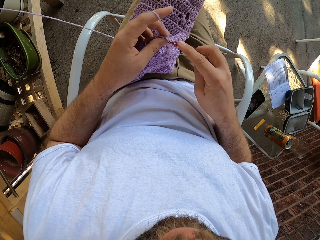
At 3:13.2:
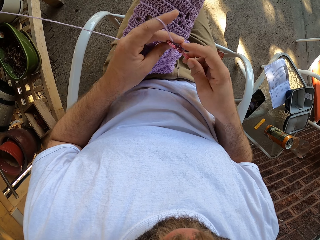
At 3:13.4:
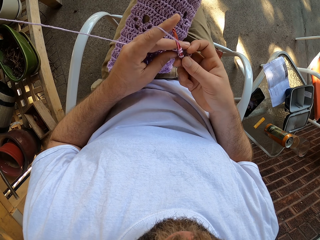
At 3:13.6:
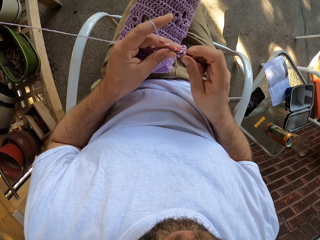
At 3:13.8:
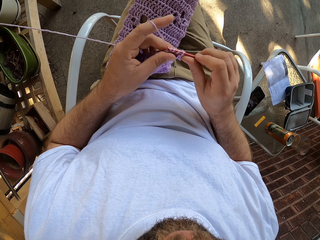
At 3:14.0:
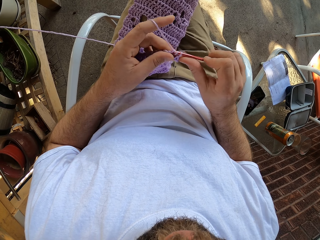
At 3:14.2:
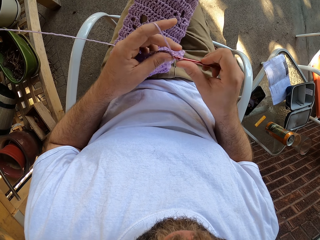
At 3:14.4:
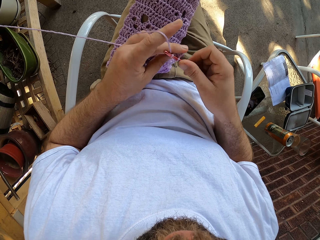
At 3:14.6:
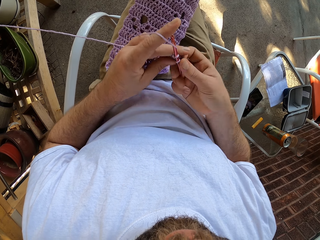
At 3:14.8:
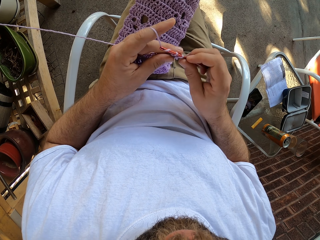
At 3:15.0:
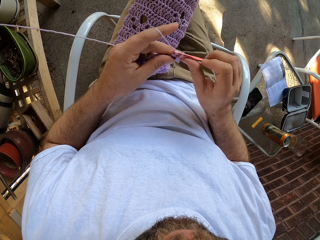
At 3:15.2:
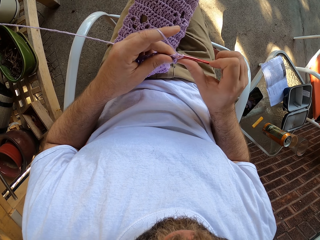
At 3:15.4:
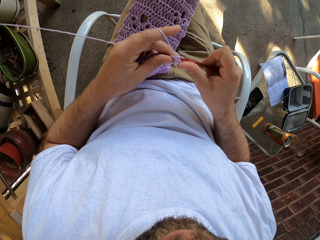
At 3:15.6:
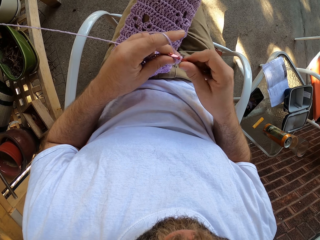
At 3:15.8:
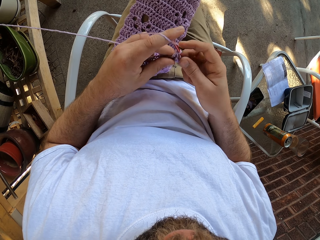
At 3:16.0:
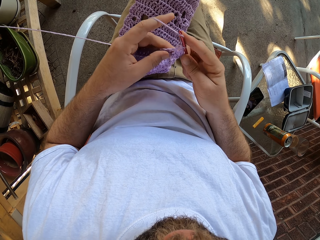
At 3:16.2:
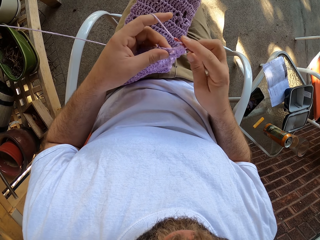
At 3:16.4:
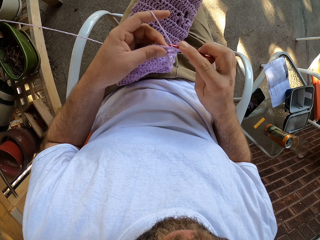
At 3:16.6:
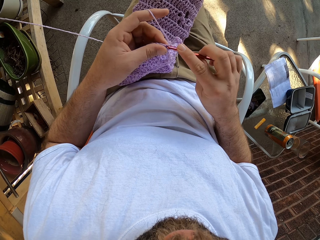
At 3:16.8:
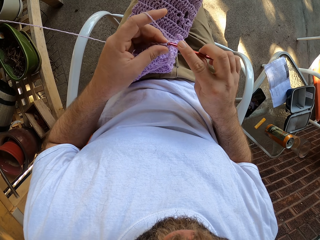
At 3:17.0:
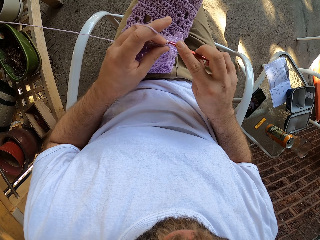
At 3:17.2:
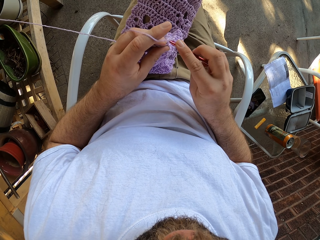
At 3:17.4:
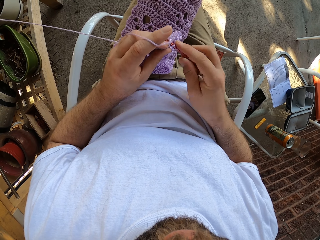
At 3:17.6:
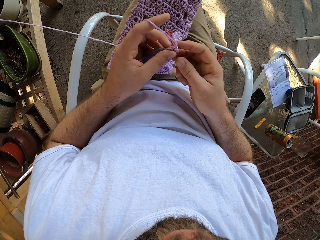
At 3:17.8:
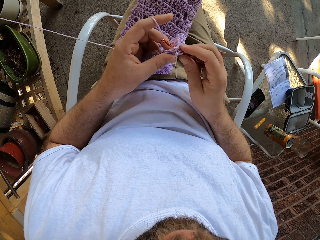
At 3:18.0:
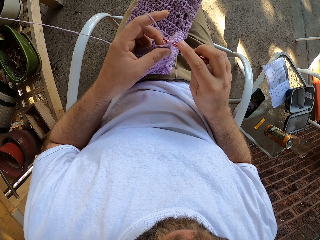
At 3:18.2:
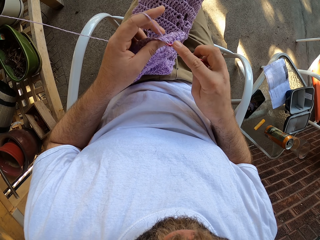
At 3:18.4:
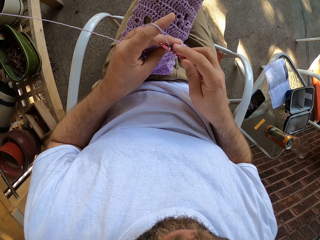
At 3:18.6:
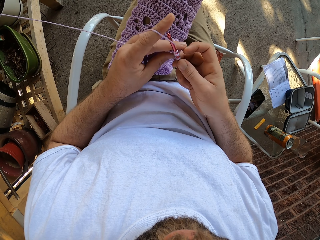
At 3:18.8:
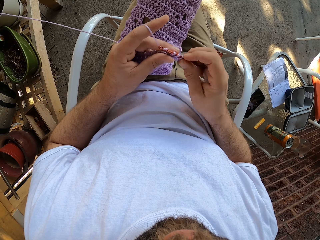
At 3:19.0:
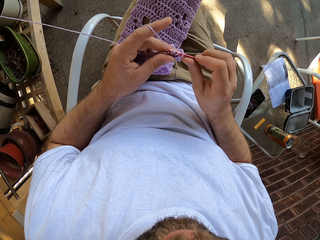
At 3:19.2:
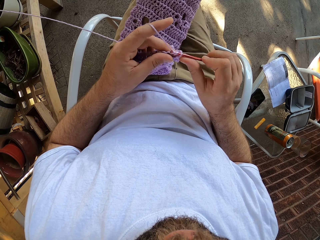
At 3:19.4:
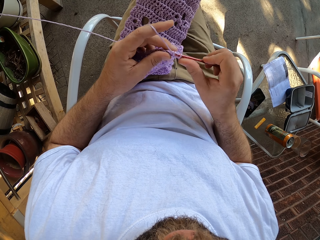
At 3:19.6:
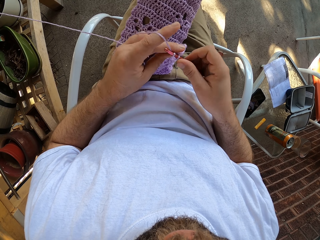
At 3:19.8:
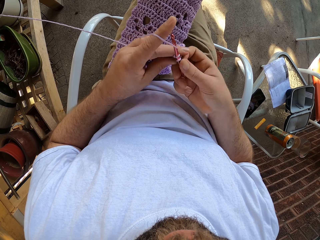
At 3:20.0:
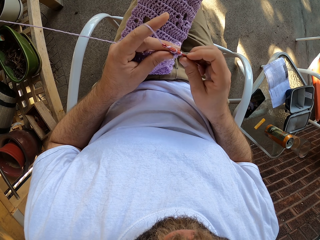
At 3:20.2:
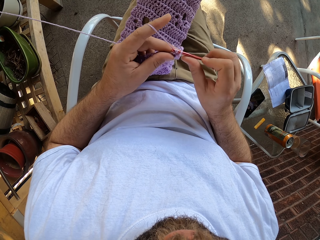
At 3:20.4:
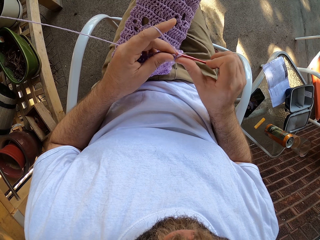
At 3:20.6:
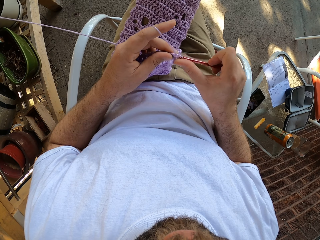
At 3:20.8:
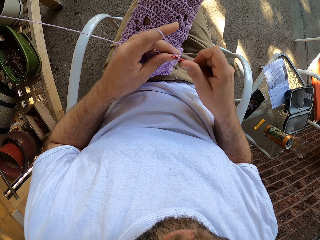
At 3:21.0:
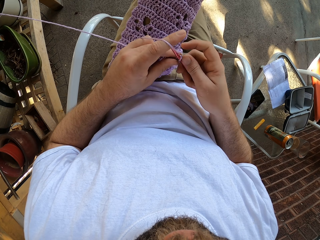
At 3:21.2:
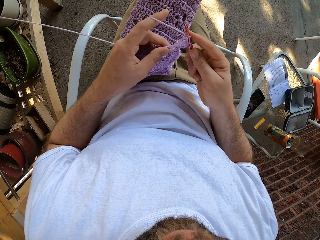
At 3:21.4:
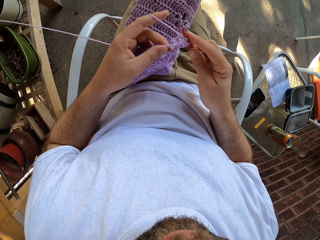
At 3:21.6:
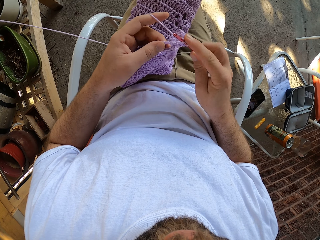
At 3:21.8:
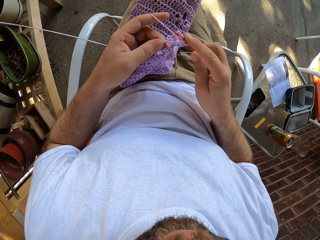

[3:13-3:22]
The camera wearer crochets the cloth.

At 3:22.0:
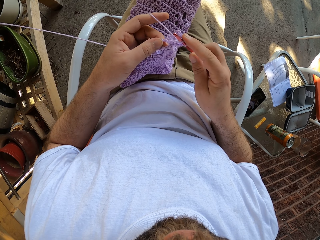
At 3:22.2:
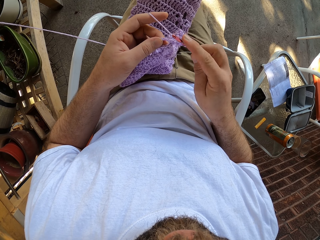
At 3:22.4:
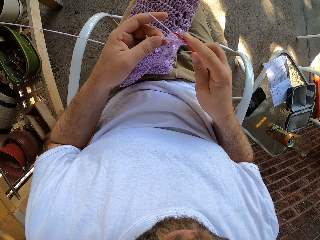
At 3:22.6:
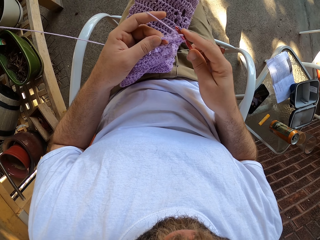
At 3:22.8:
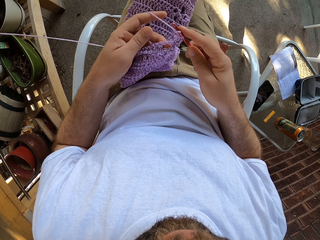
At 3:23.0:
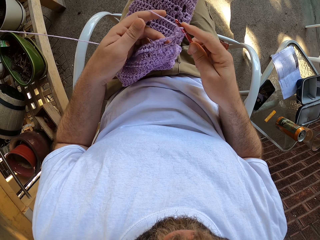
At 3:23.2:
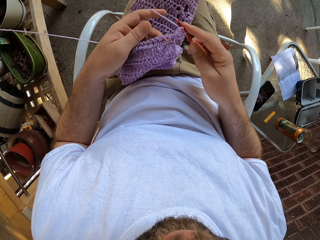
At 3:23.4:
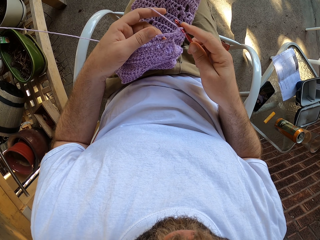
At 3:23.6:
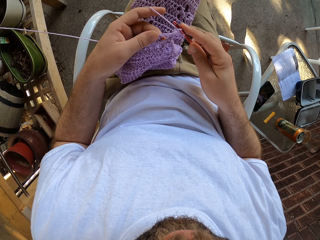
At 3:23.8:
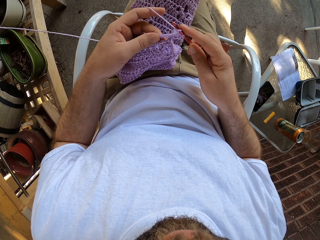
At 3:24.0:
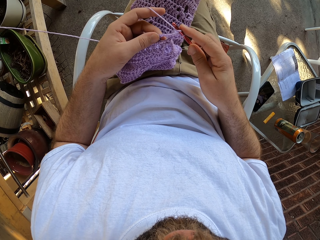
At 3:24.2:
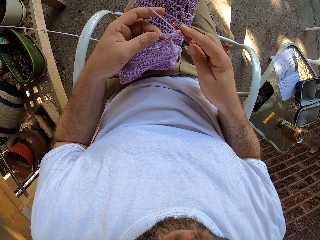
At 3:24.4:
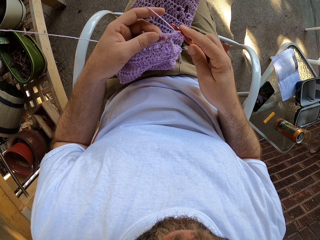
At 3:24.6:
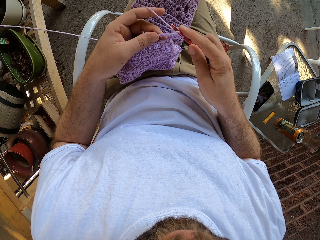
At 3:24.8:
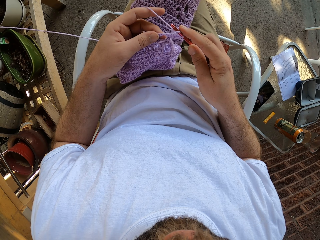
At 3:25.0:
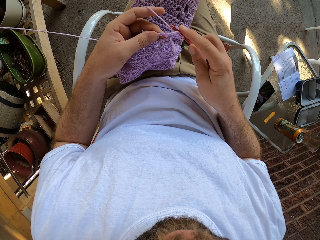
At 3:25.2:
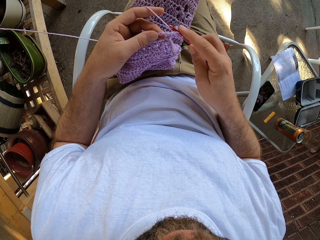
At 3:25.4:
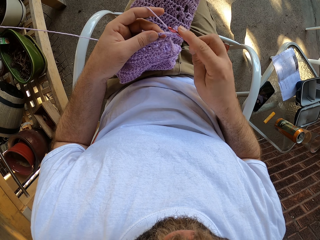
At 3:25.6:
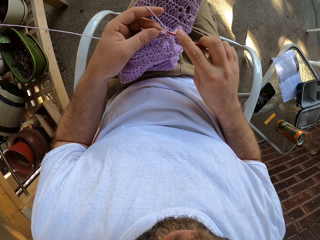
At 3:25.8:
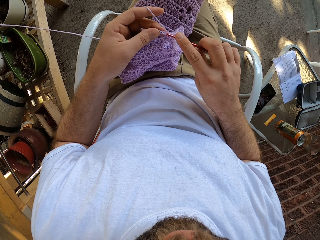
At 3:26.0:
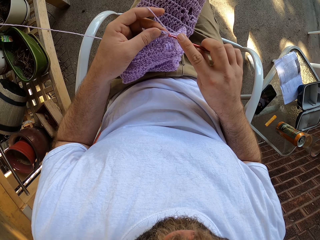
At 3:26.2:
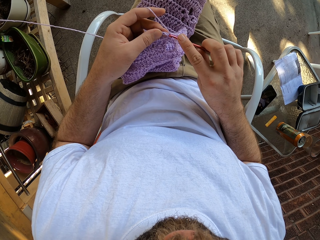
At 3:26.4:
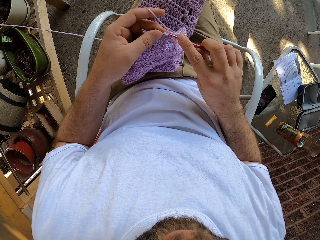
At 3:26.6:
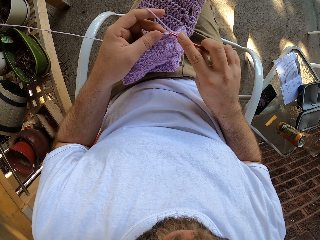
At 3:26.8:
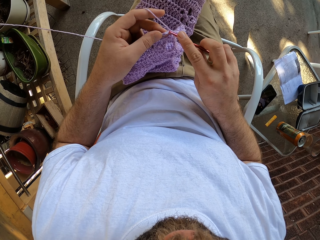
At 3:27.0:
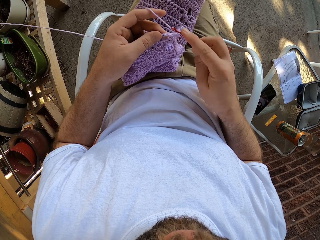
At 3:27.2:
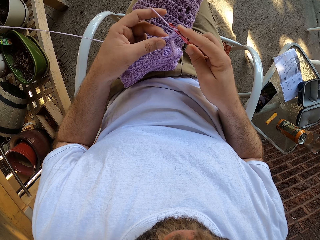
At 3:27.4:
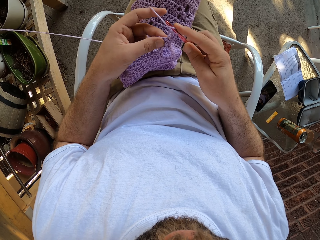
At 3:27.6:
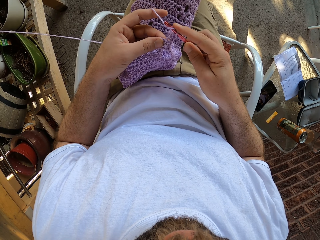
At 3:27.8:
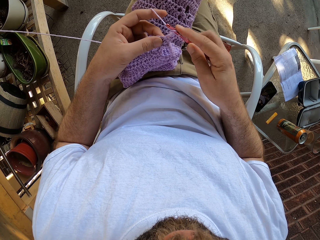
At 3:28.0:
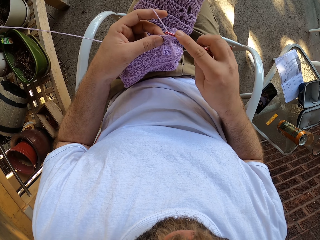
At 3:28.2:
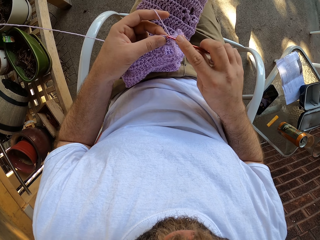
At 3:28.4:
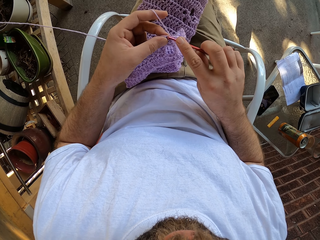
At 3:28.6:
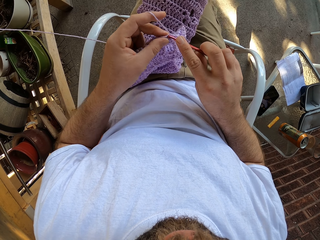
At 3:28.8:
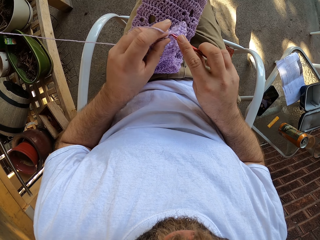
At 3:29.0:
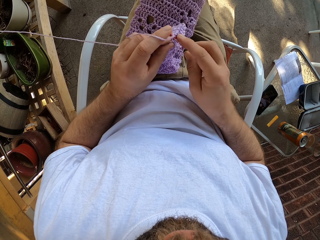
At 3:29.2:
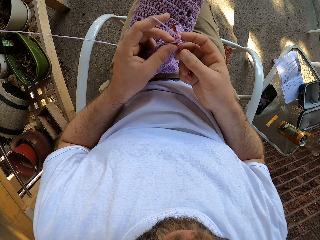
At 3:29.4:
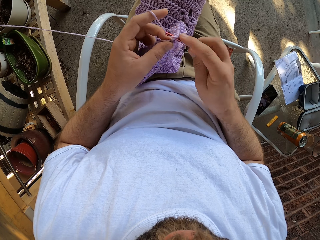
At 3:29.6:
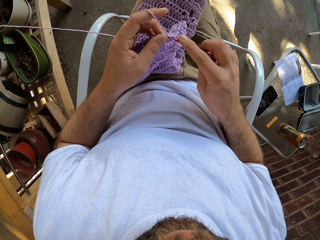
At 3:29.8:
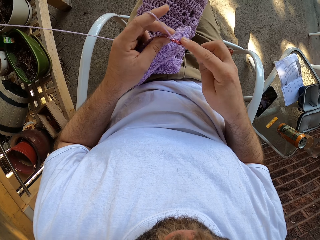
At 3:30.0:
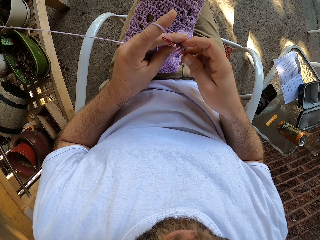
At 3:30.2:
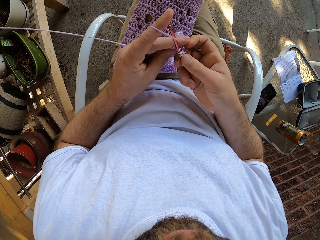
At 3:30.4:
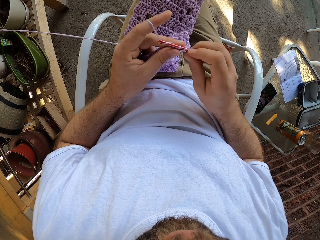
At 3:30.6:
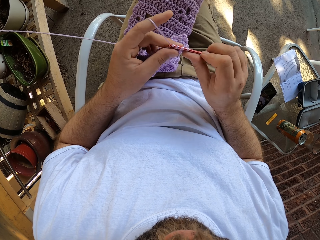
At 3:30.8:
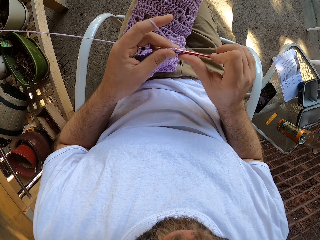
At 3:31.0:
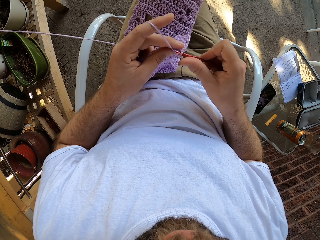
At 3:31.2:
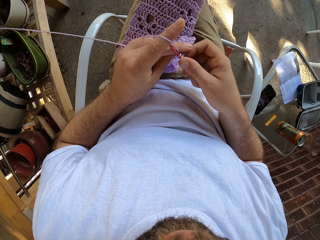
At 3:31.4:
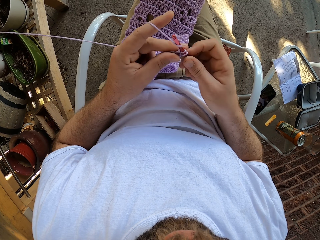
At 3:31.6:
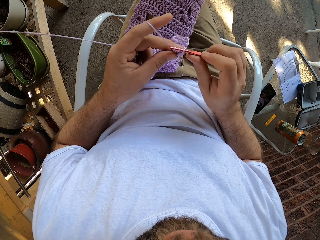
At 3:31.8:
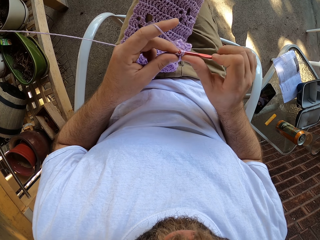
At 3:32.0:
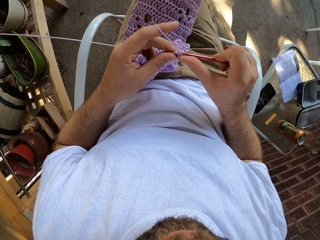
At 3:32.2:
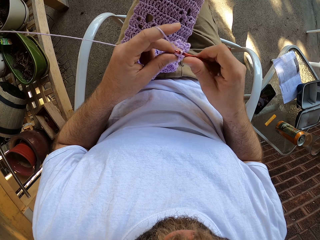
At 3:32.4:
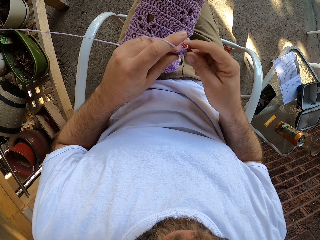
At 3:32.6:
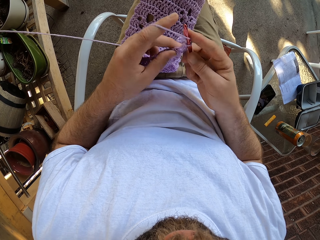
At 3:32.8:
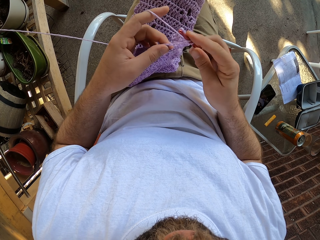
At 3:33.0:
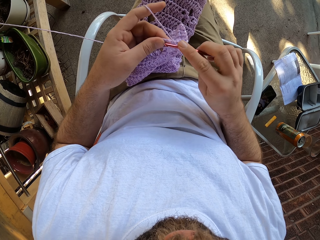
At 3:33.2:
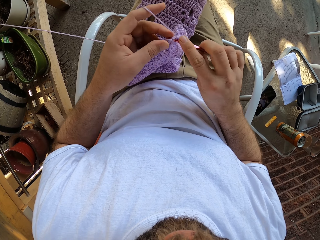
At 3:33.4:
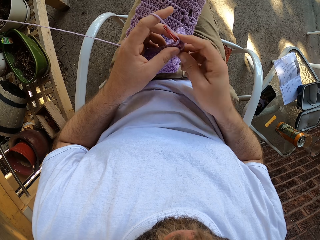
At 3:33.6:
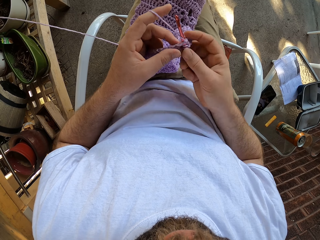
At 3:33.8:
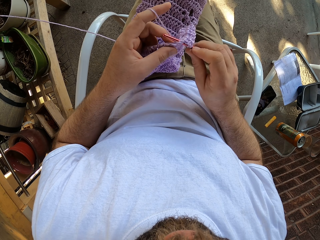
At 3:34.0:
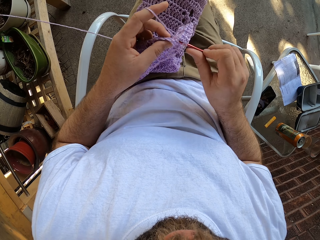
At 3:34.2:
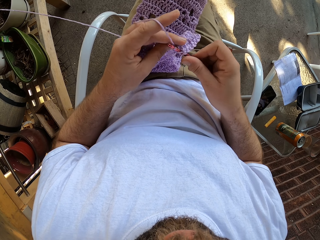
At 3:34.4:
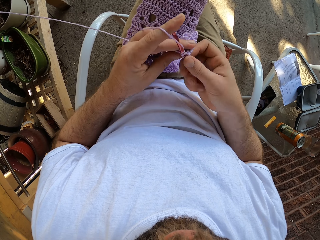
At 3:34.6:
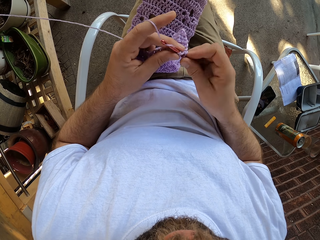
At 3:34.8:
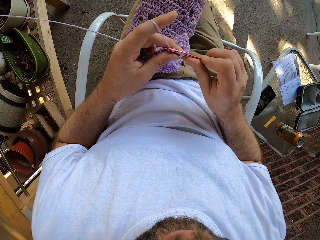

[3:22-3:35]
The camera wearer holds the cloth. They crochet the cloth.
